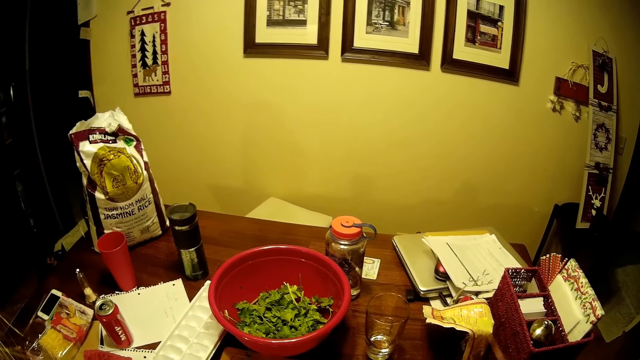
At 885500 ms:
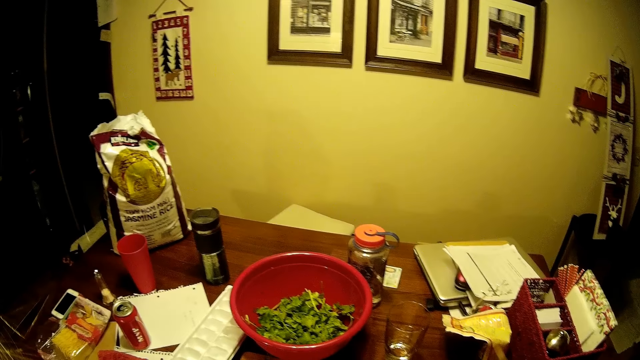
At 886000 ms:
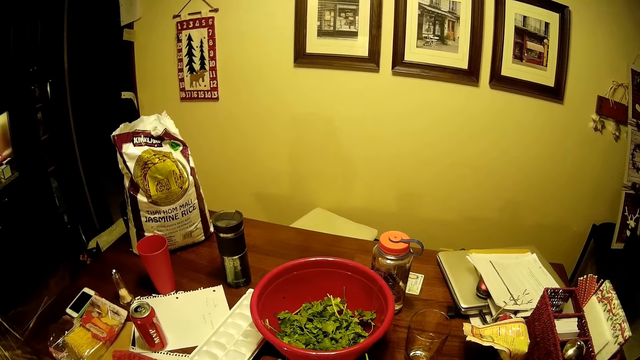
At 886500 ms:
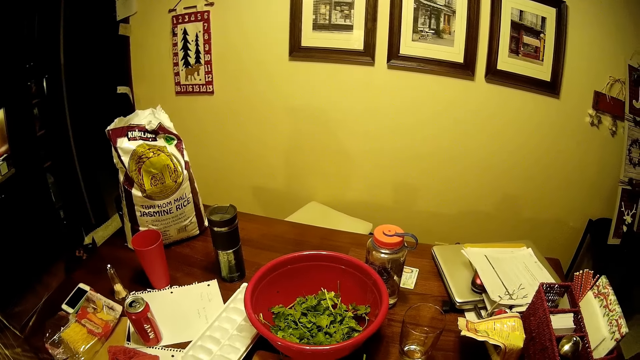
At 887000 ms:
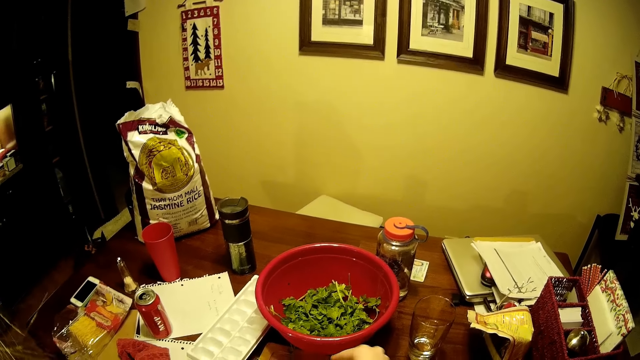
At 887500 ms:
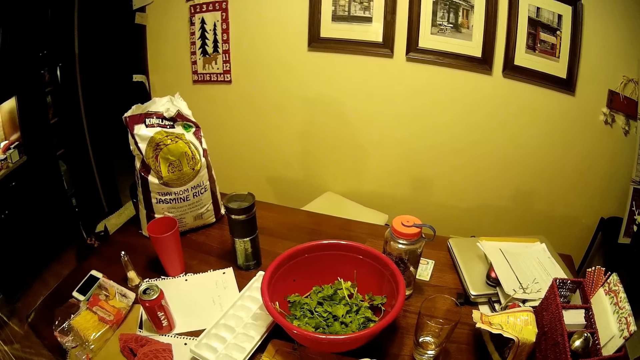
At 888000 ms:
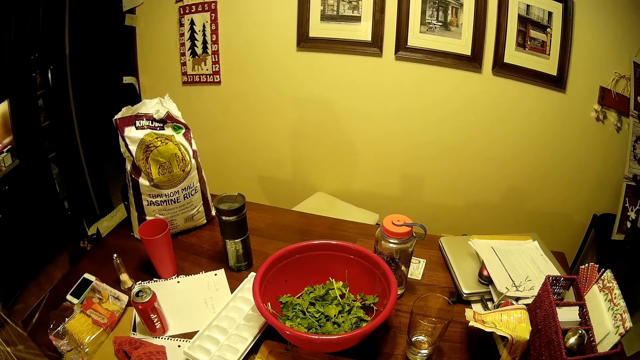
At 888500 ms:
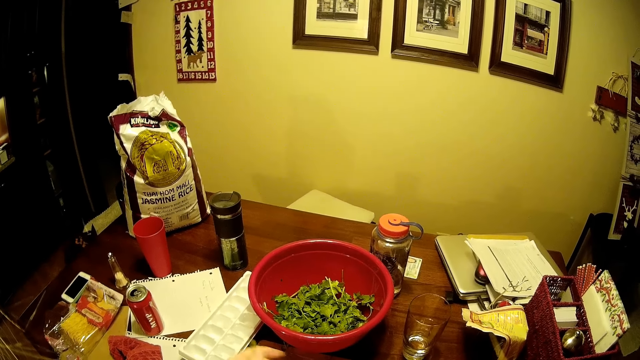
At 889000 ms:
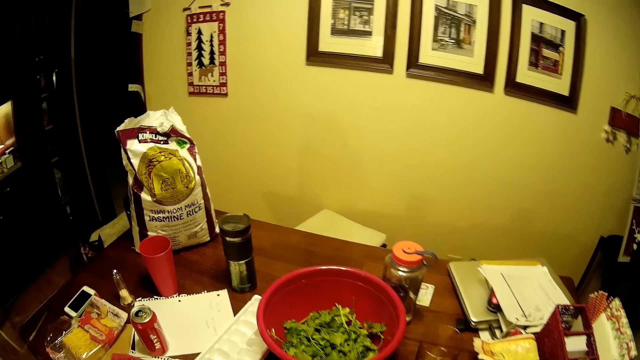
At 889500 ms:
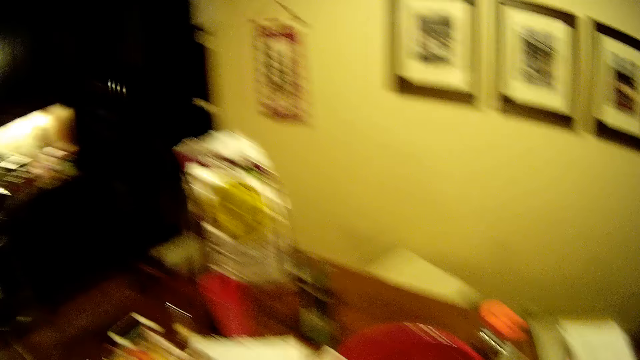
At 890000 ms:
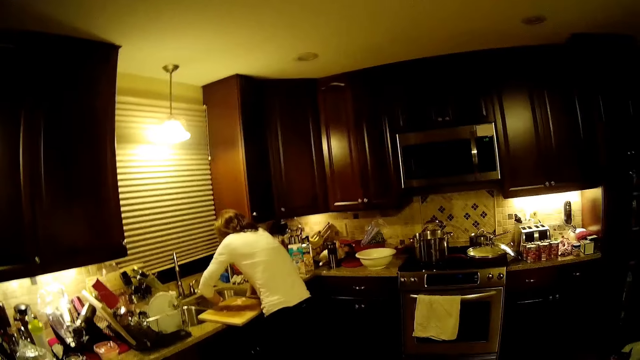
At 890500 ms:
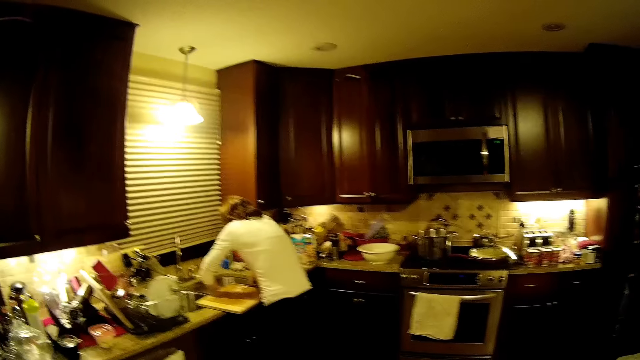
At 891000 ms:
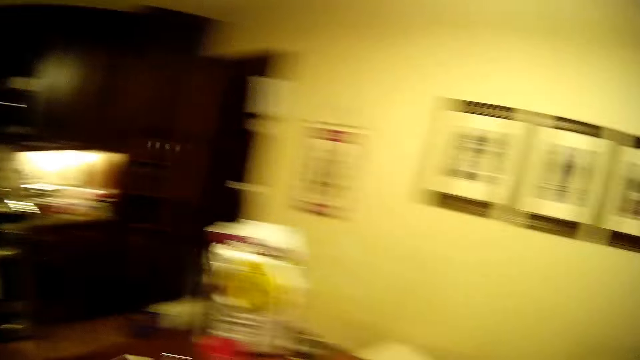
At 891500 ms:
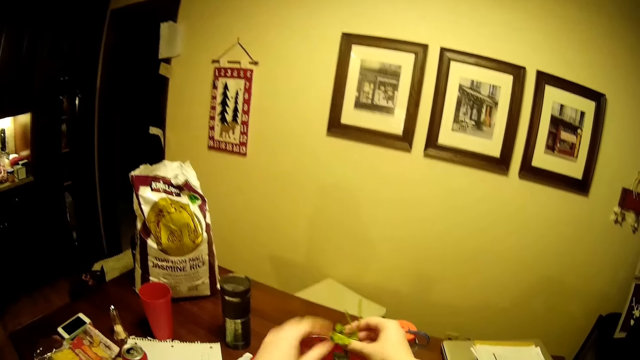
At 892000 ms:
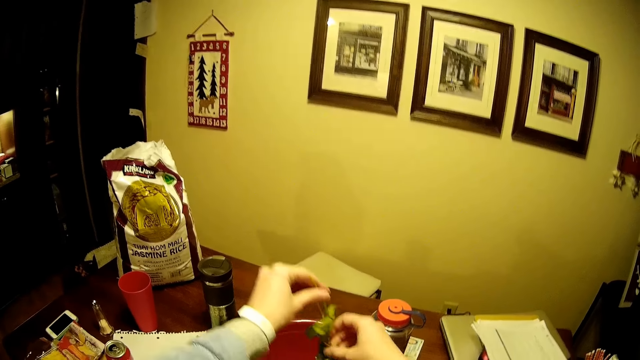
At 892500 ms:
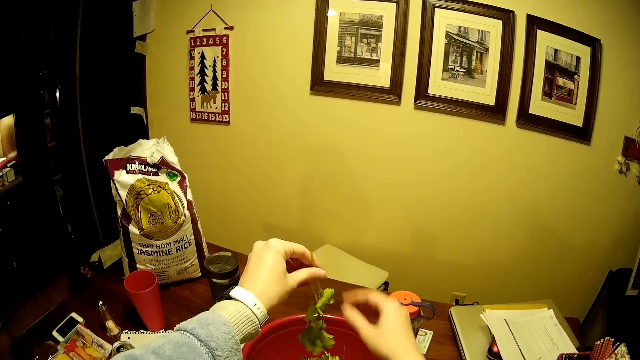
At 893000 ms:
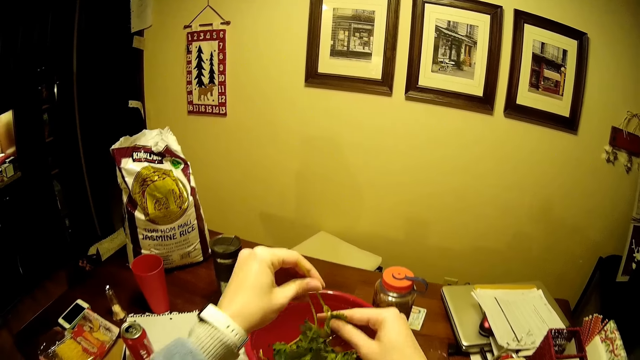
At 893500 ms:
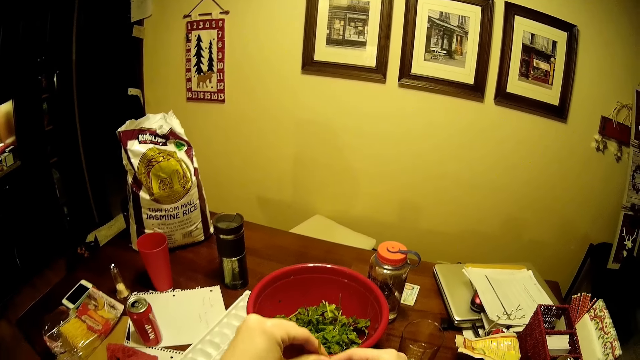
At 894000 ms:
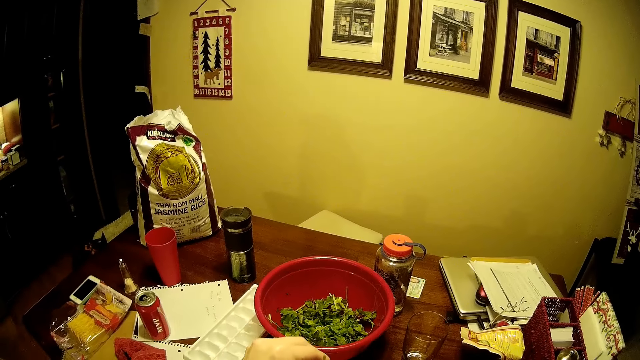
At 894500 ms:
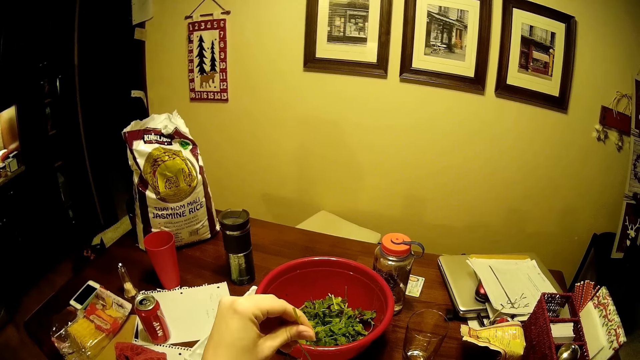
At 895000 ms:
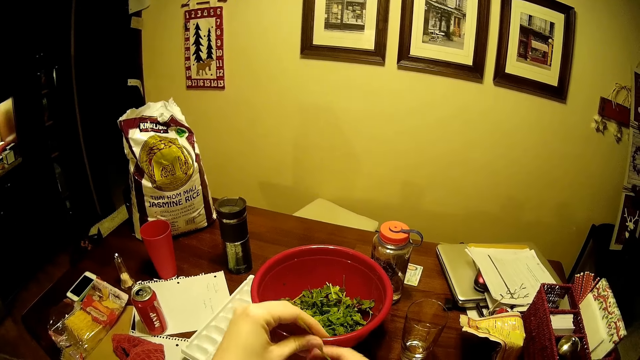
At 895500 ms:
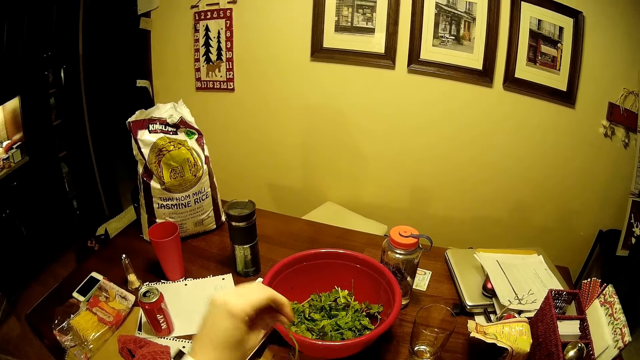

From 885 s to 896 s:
A person washes utensils in the sink. The camera wearer looks around. They remove the coriander leaves and hold vegetables.

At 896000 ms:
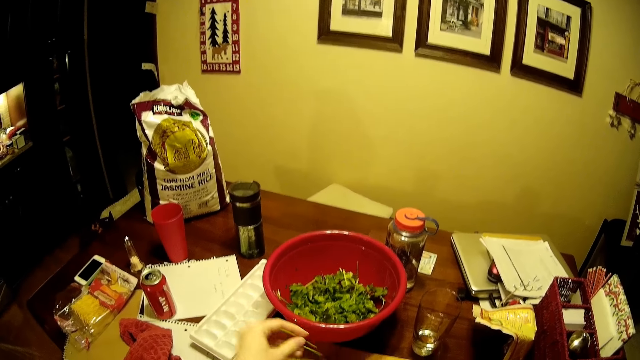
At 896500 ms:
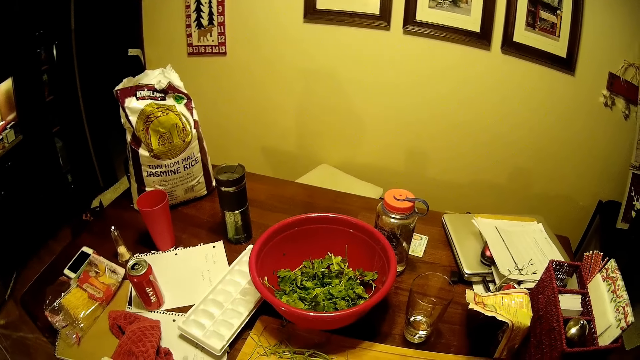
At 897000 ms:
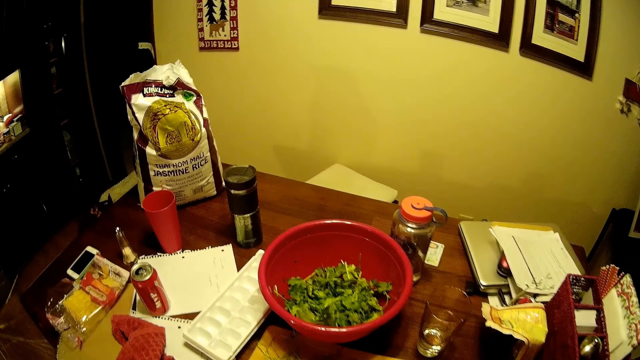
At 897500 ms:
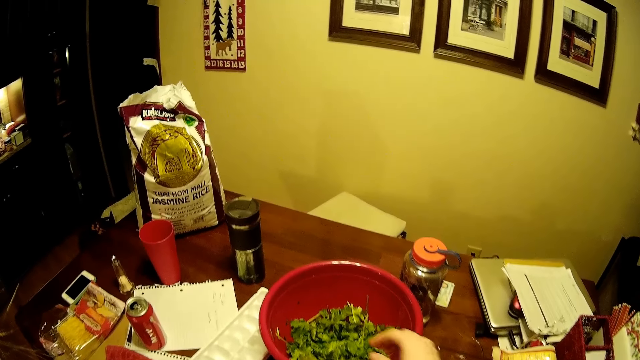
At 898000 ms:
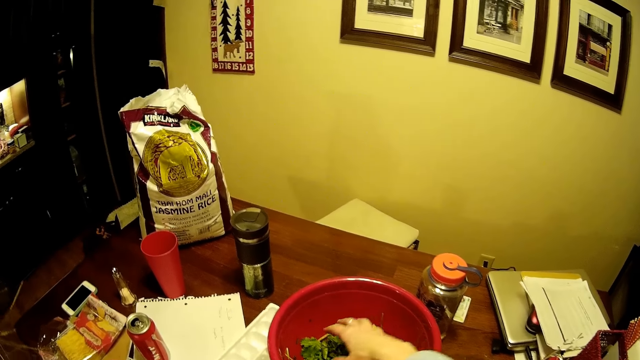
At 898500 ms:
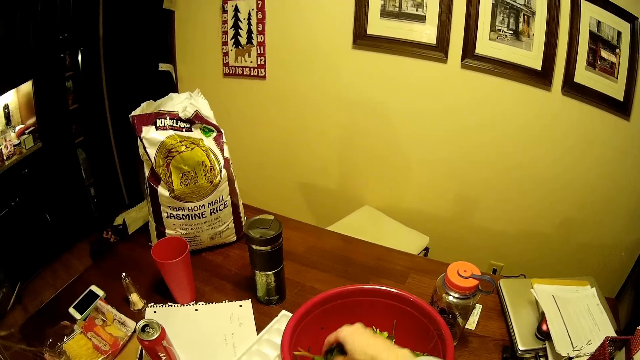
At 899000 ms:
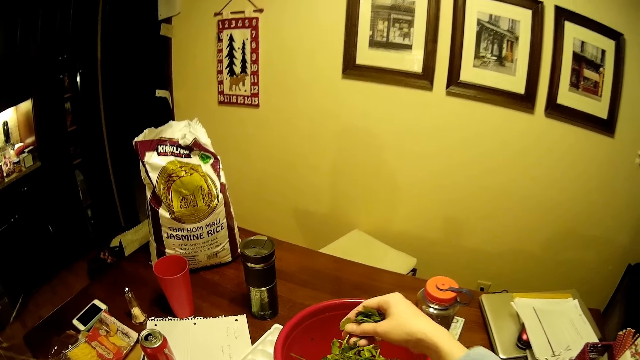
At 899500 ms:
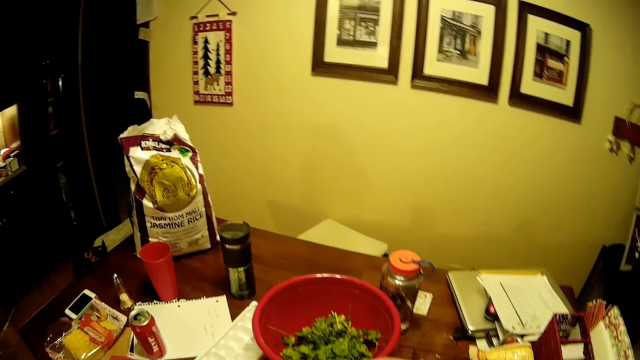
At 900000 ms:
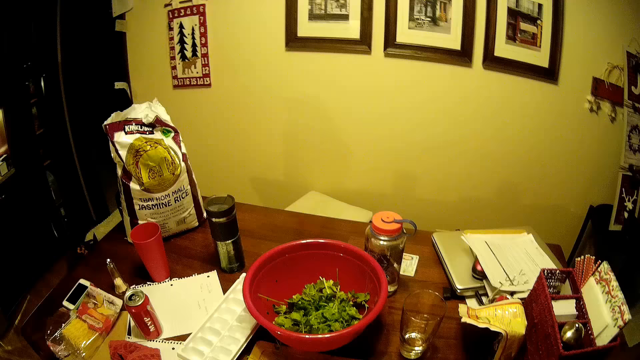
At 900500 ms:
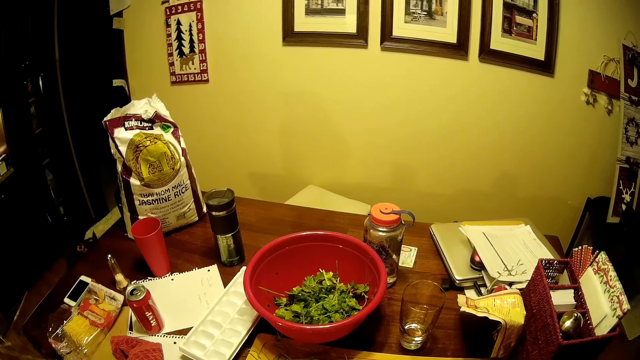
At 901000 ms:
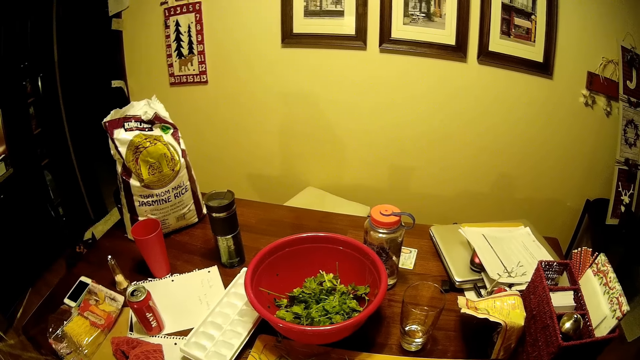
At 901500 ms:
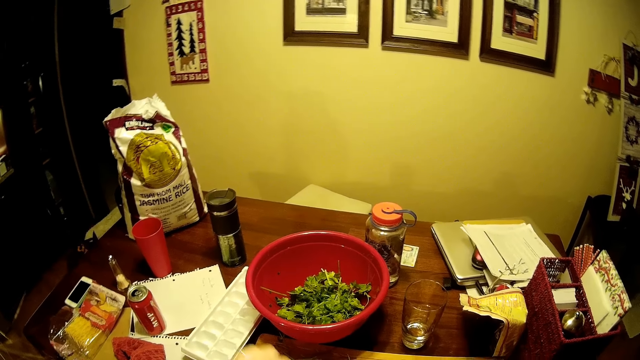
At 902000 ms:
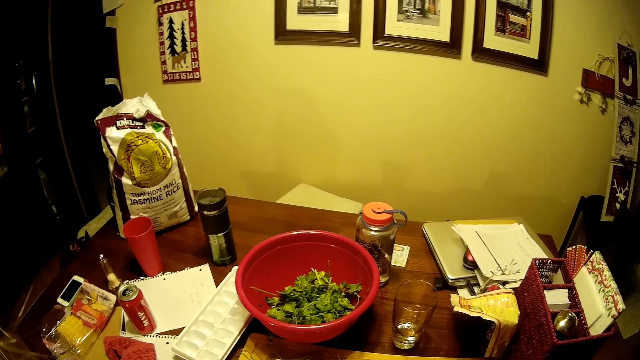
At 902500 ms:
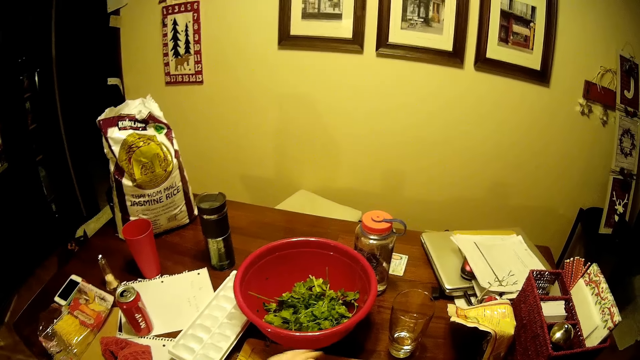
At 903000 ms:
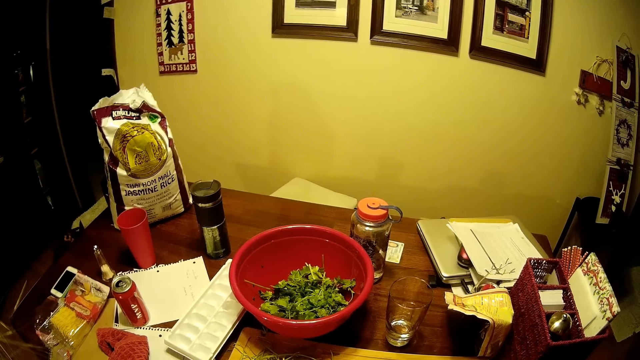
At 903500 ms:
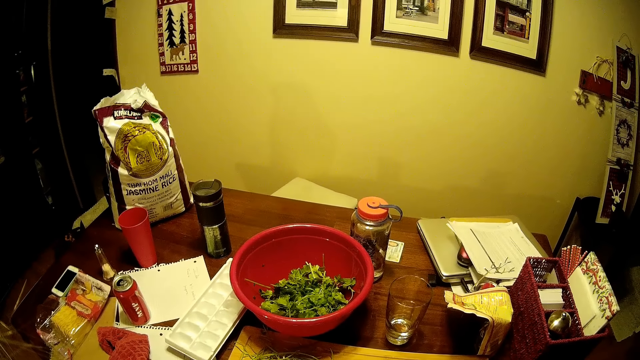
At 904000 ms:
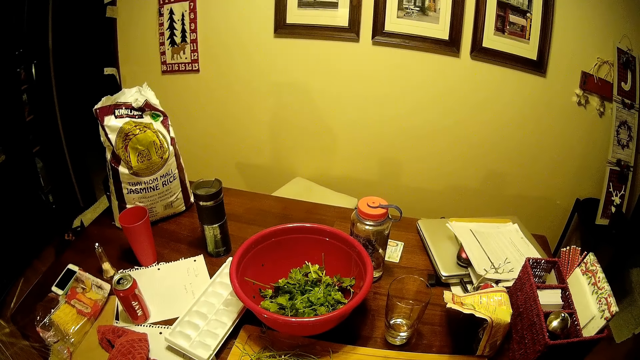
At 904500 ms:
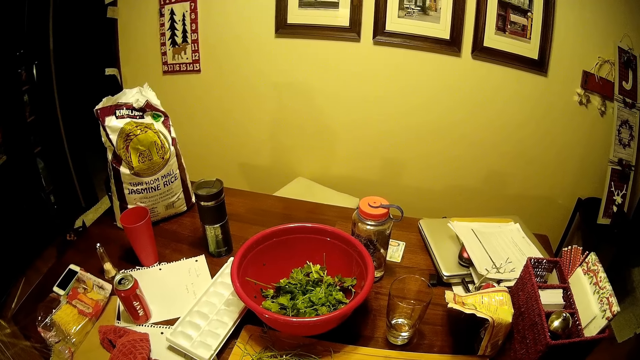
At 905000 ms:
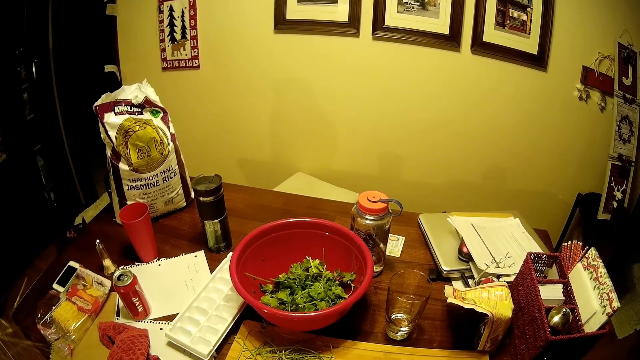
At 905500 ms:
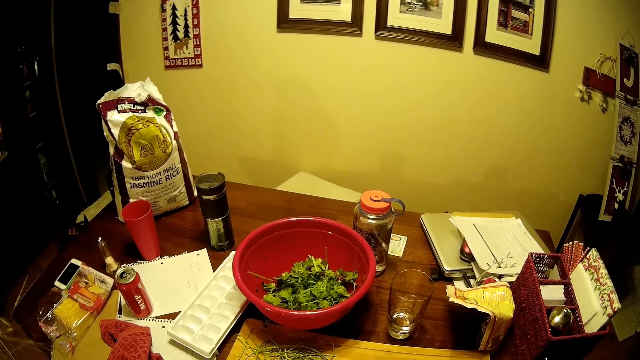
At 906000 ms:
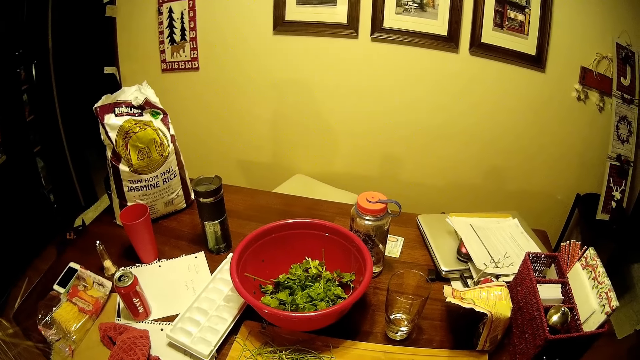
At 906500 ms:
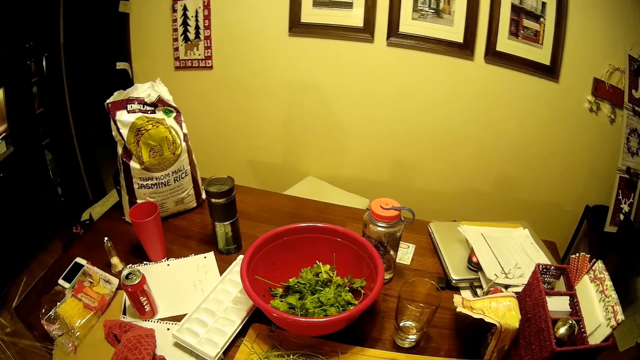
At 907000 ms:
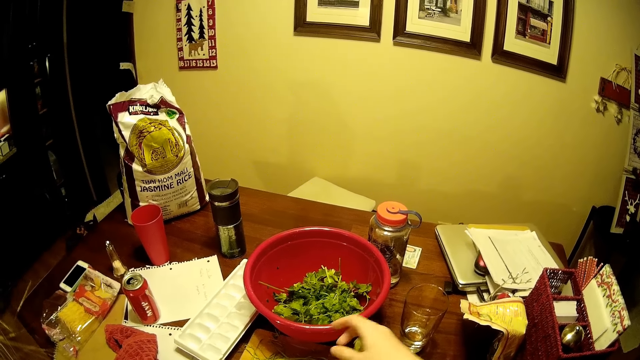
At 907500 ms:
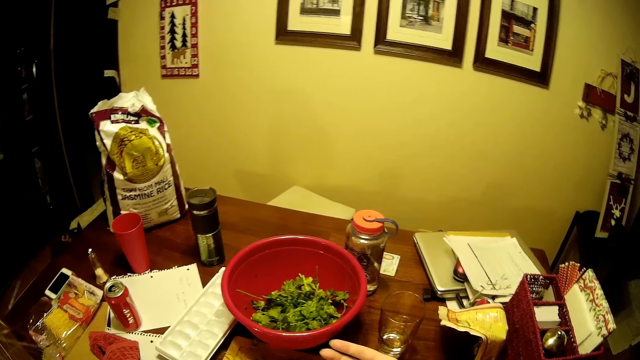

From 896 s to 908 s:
The camera wearer picks vegetables or coriander from the basin. They put the vegetables in the chopping board. They remove the coriander leaves.
